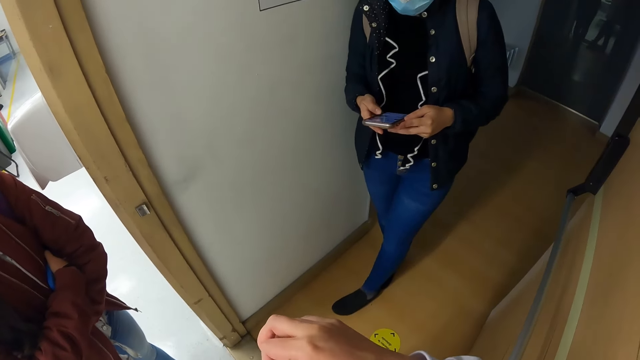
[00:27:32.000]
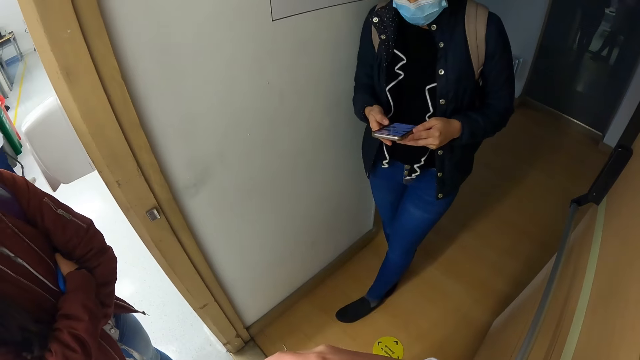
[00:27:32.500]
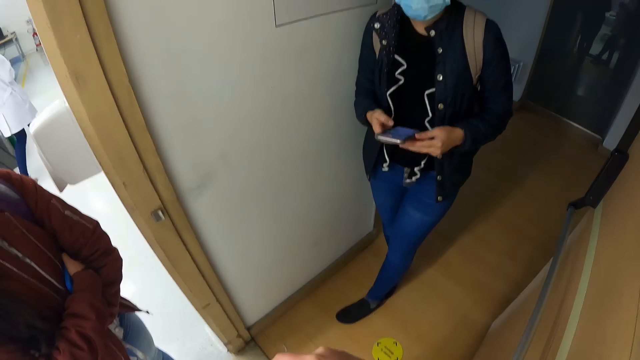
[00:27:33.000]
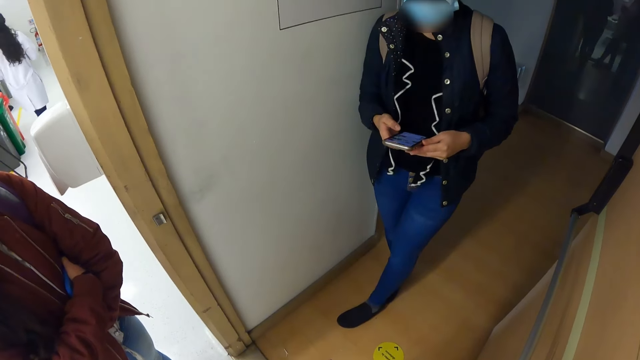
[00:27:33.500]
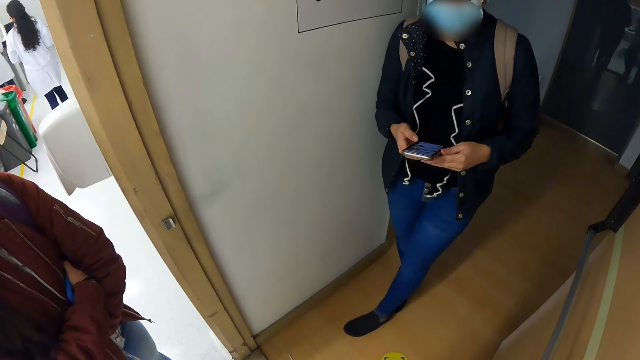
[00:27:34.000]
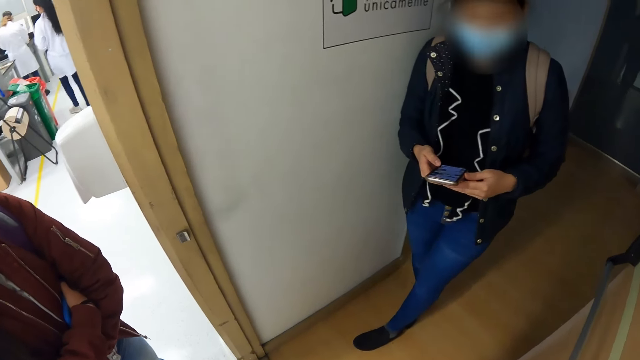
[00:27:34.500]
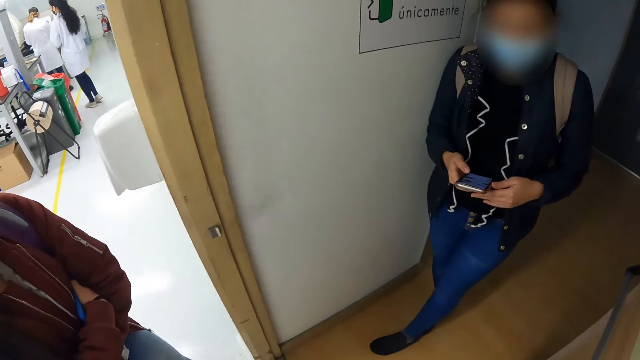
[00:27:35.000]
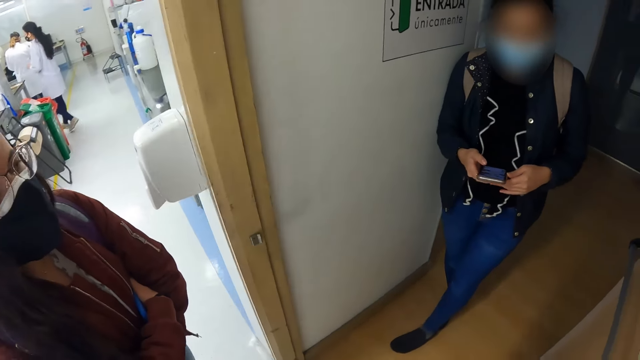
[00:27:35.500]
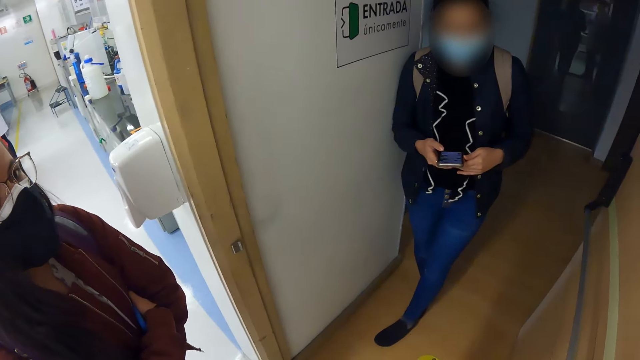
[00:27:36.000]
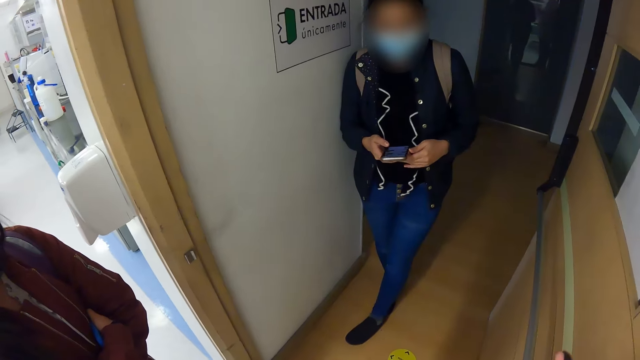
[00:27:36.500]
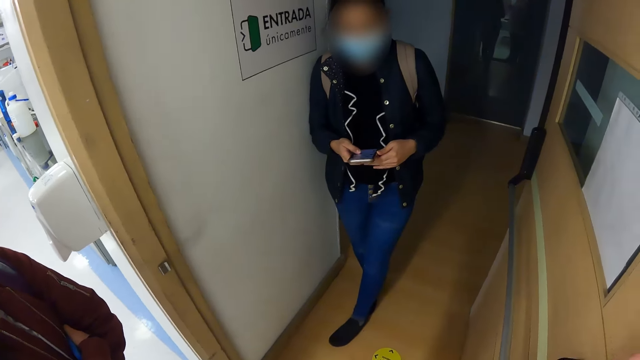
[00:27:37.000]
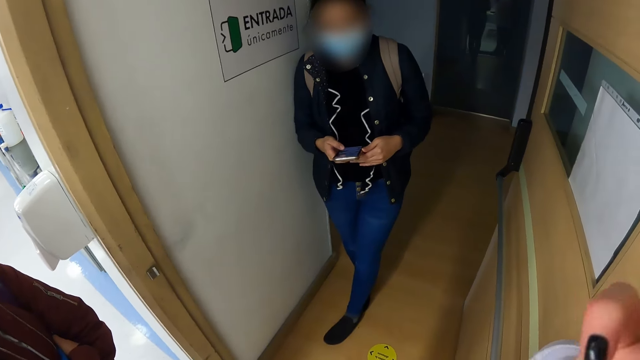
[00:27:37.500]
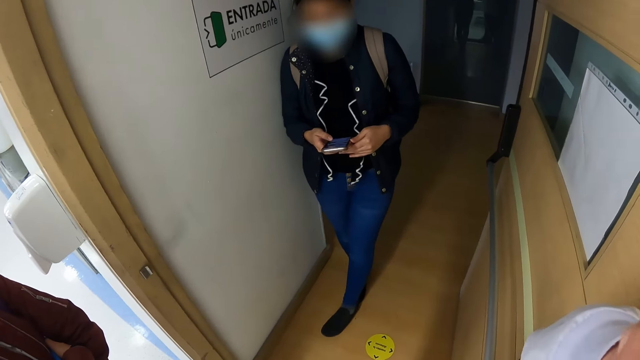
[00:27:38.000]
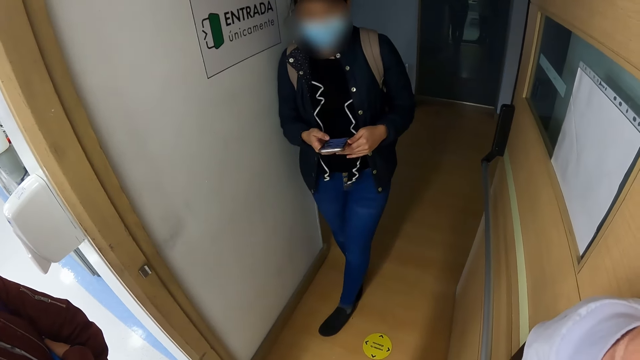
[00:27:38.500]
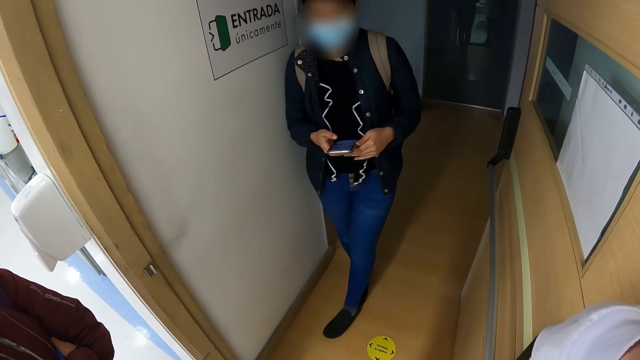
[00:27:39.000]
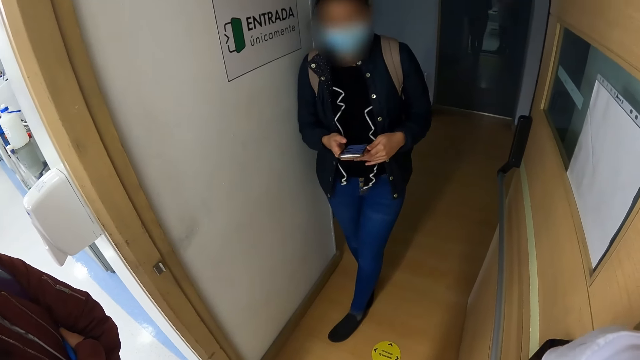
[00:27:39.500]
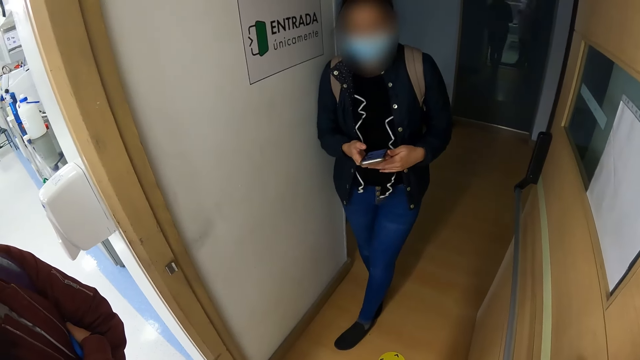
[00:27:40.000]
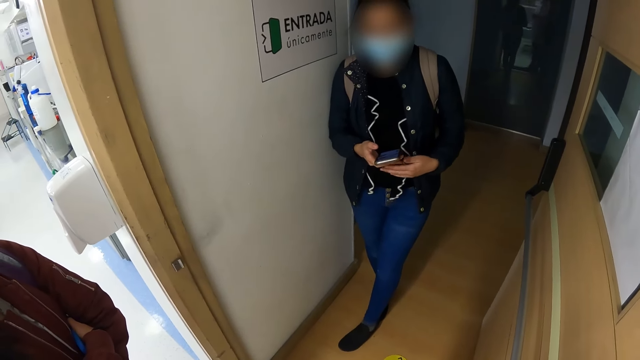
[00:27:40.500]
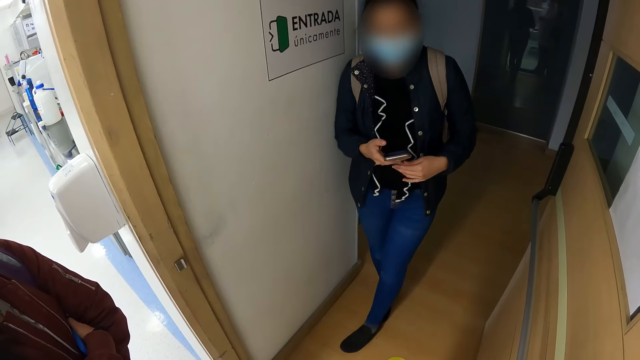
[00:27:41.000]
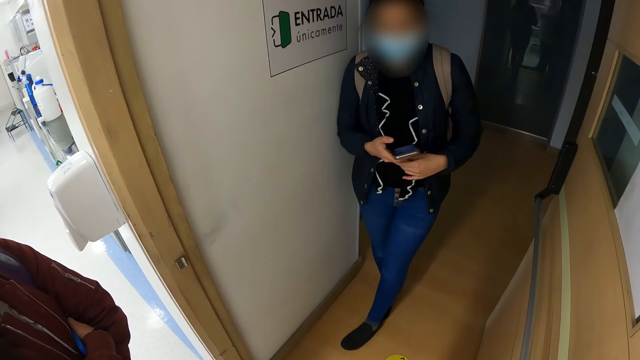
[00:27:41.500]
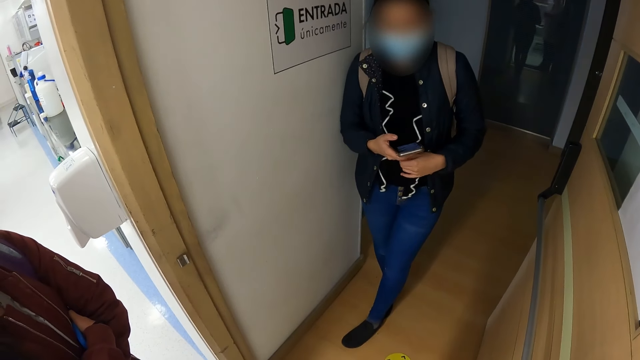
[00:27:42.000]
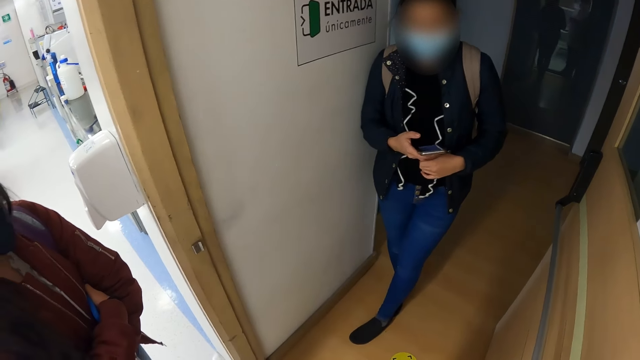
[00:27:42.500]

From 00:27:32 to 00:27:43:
The camera wearer converses with a woman. The woman uses a phone. The camera wearer touches the face. The woman converses with the camera wearer.

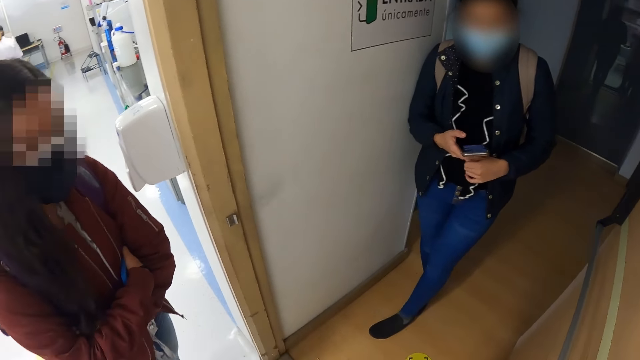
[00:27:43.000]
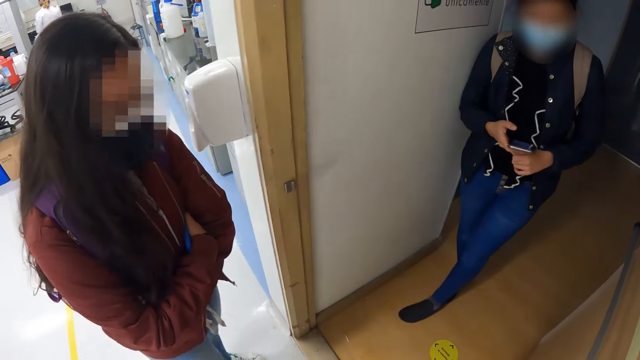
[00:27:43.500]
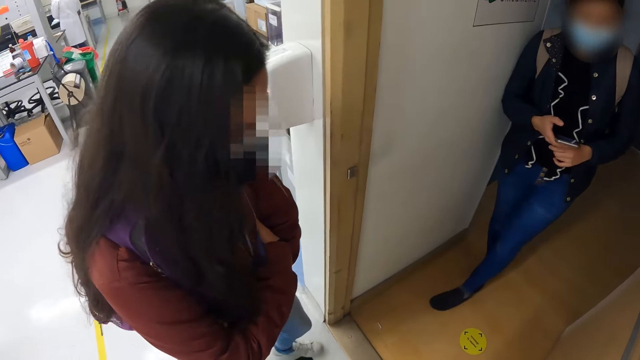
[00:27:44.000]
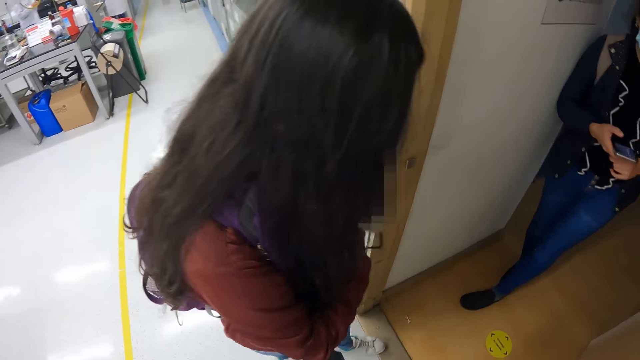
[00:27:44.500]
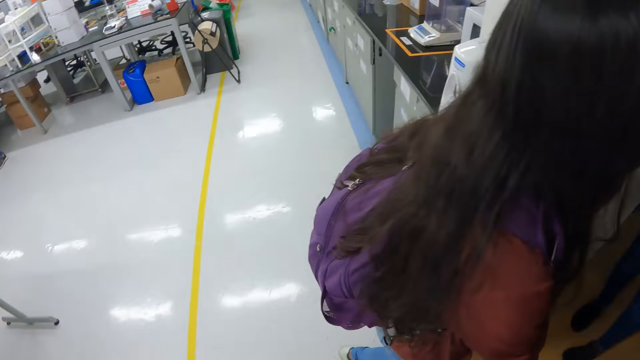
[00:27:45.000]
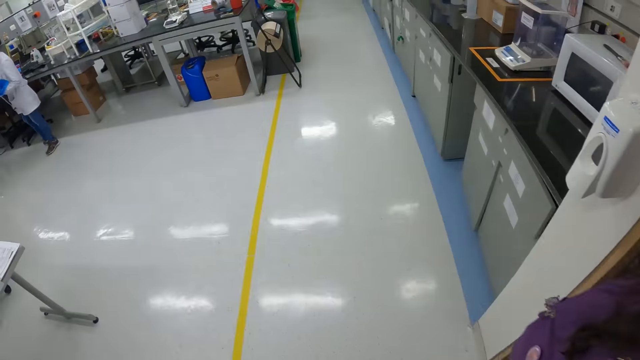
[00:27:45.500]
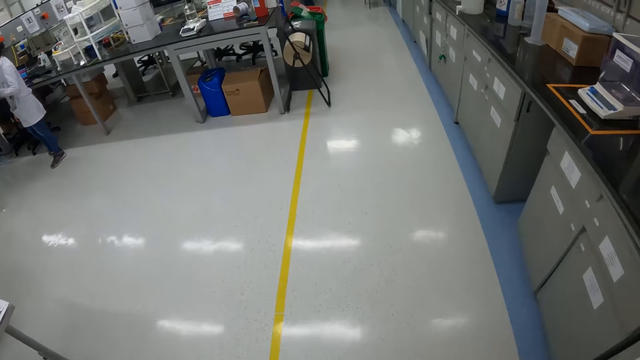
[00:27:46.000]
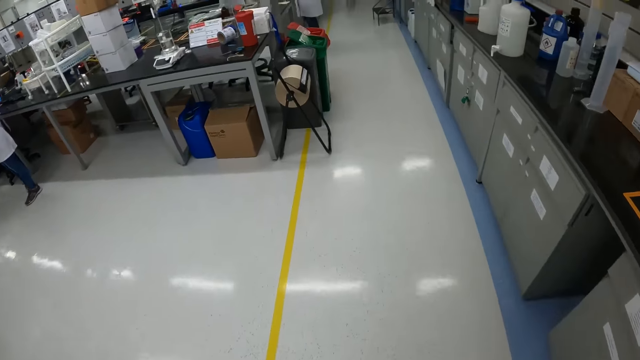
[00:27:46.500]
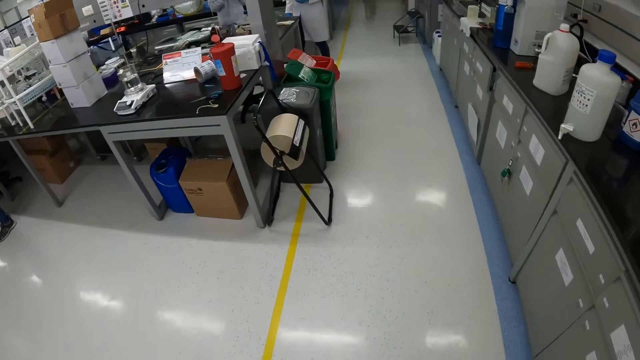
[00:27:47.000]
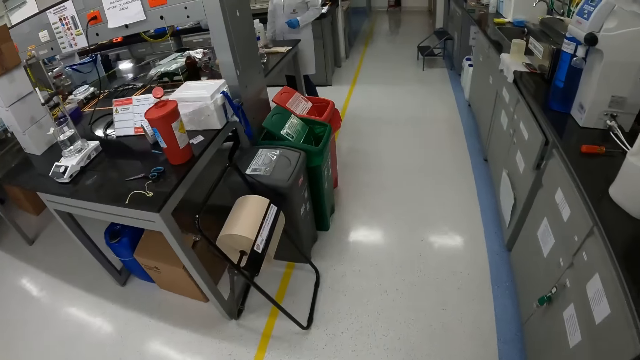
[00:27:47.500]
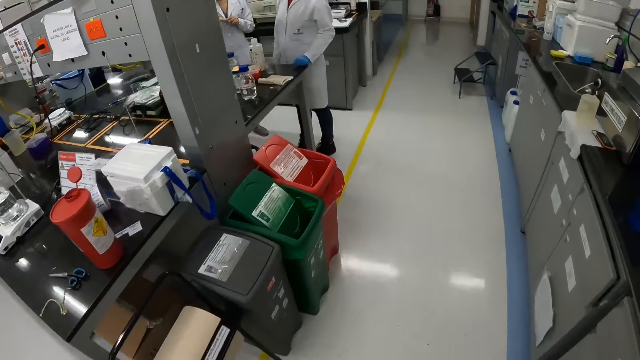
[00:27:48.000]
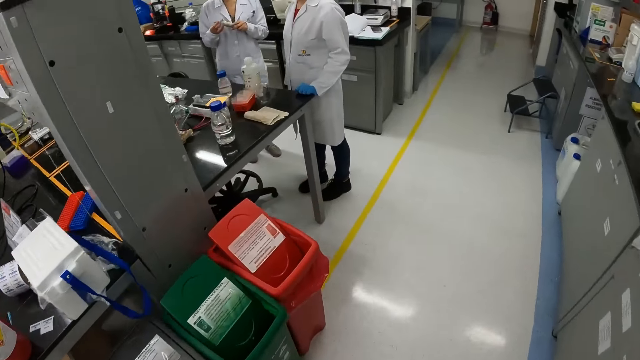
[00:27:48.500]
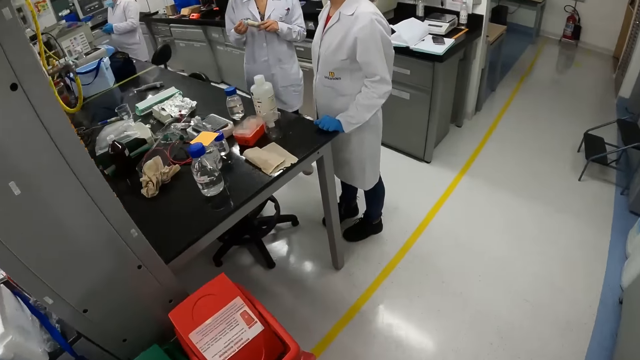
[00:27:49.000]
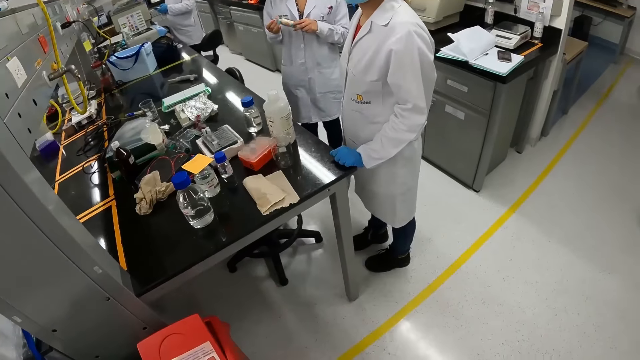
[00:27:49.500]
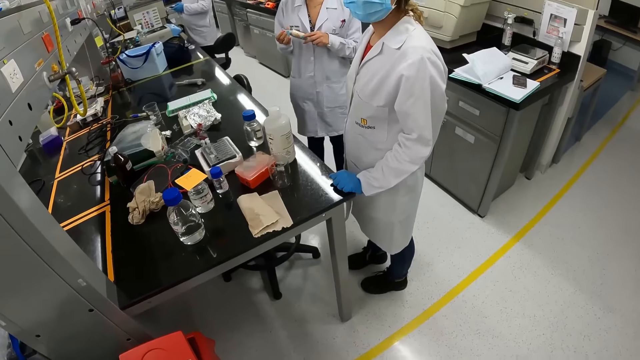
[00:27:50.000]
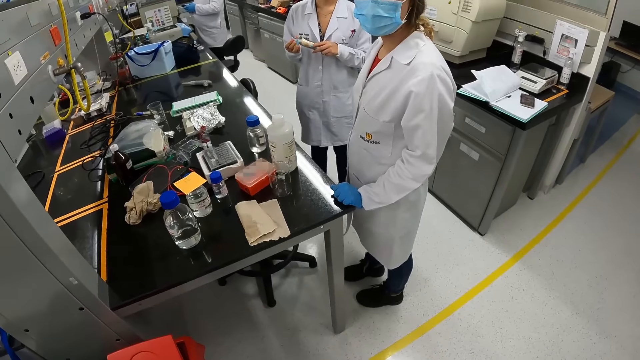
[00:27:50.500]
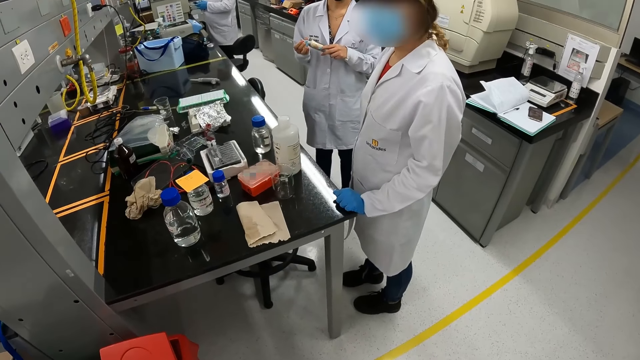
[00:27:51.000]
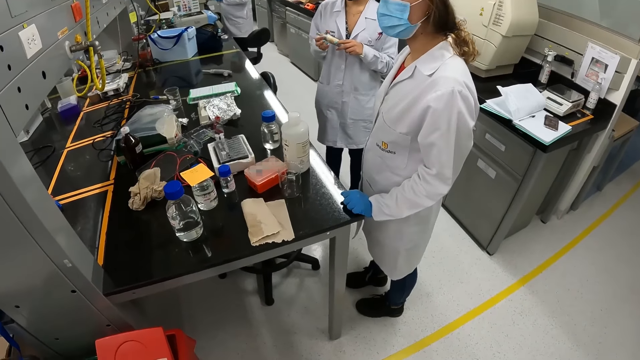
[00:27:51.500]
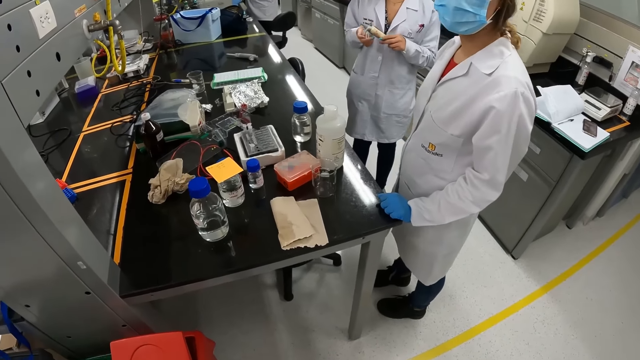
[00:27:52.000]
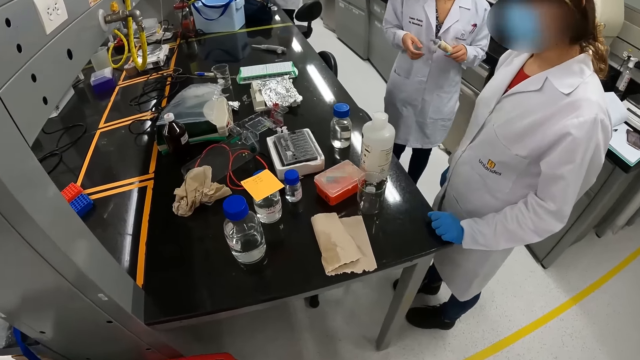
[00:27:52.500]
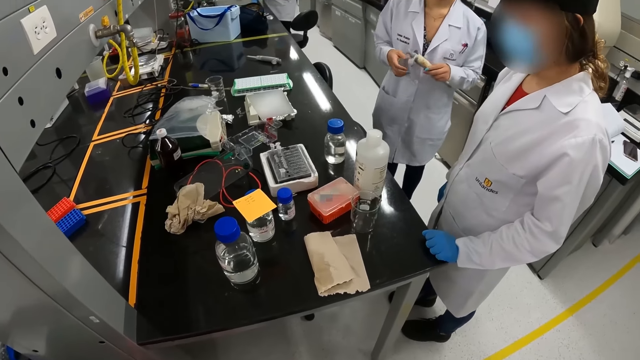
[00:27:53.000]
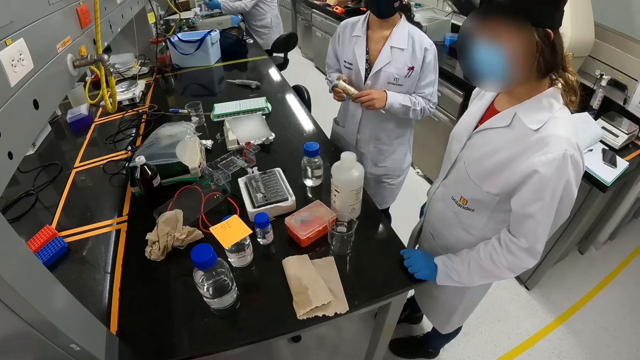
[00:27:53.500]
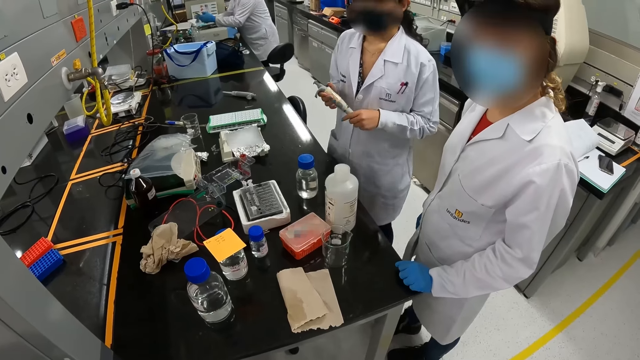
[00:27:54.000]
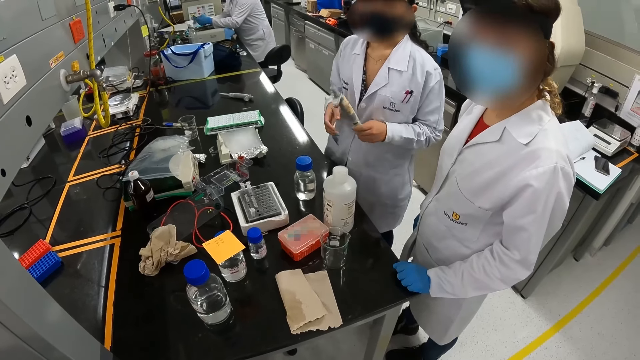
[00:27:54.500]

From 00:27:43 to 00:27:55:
The camera wearer walks in the laboratory. A woman walks. The camera wearer converses with a person. Another person converses with the camera wearer.
